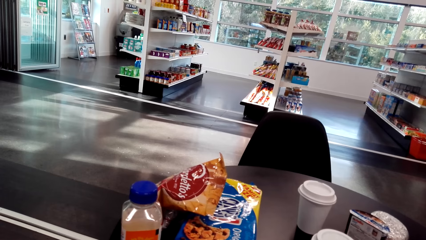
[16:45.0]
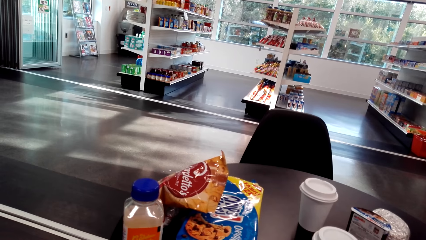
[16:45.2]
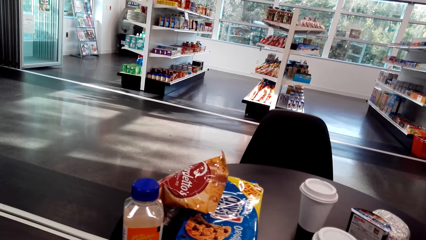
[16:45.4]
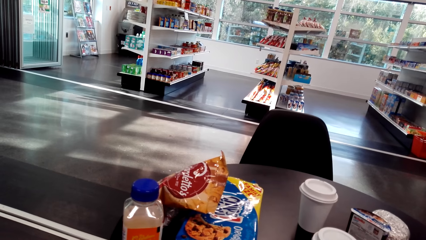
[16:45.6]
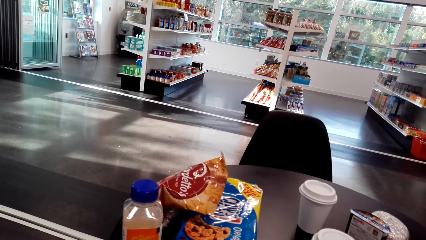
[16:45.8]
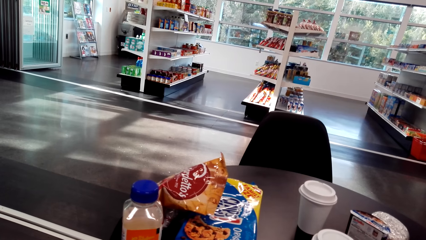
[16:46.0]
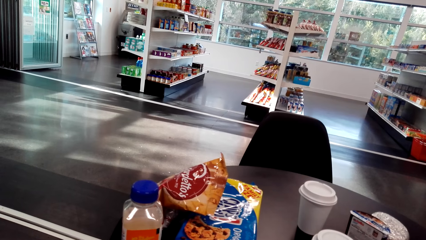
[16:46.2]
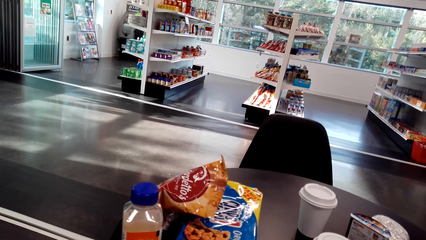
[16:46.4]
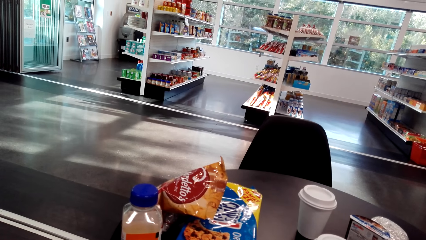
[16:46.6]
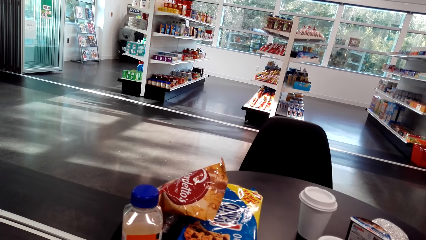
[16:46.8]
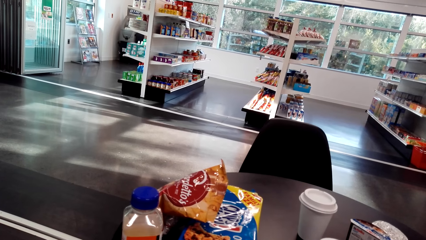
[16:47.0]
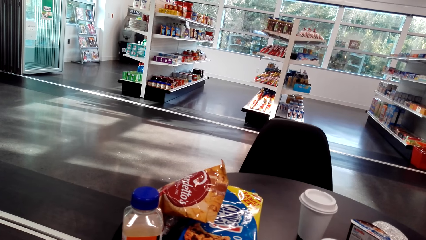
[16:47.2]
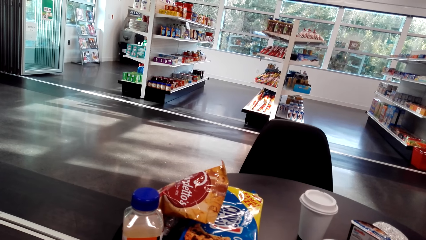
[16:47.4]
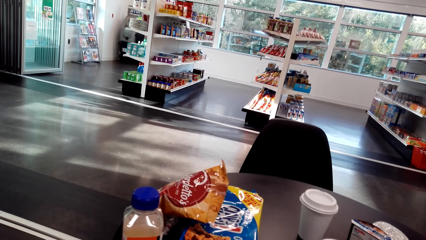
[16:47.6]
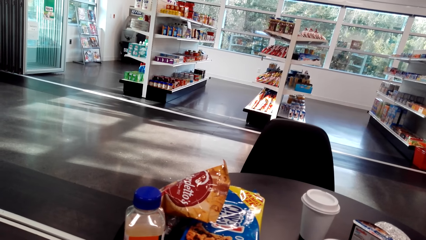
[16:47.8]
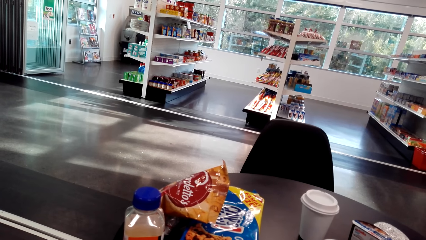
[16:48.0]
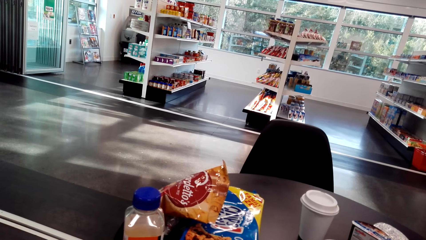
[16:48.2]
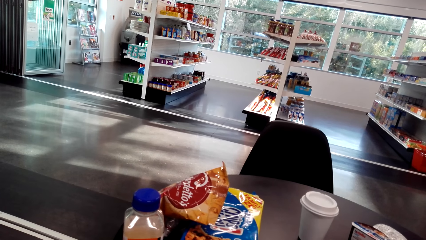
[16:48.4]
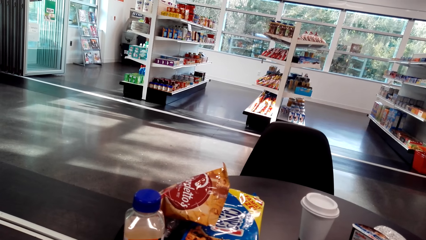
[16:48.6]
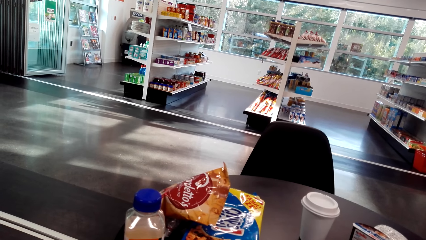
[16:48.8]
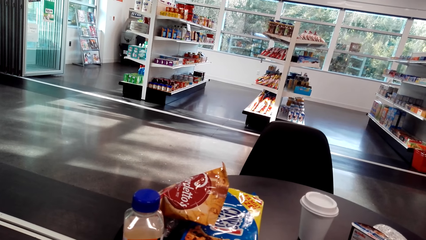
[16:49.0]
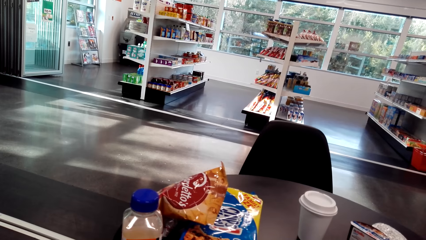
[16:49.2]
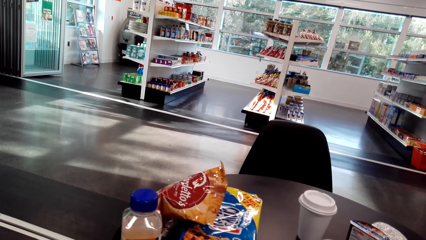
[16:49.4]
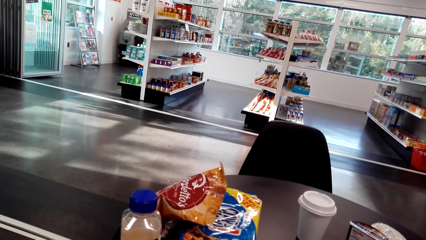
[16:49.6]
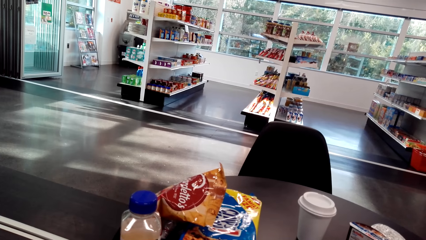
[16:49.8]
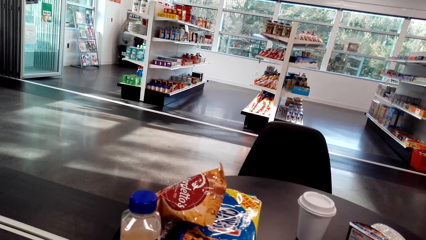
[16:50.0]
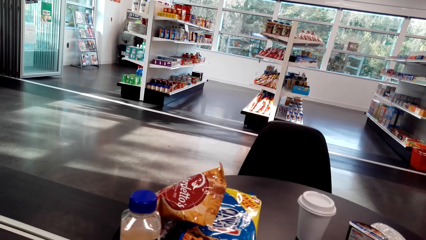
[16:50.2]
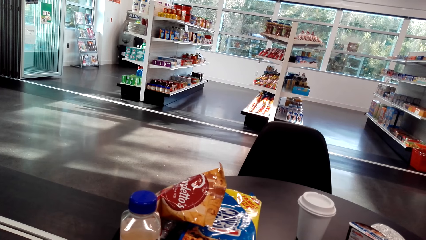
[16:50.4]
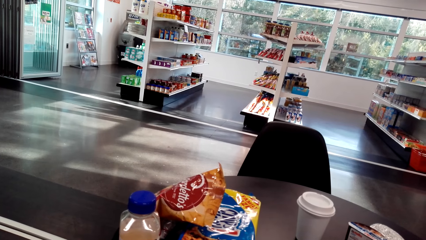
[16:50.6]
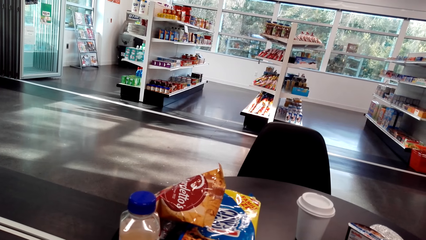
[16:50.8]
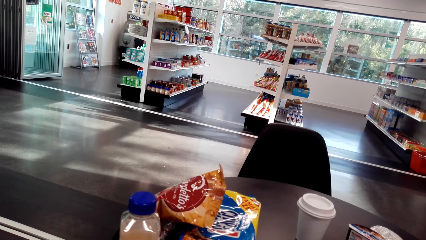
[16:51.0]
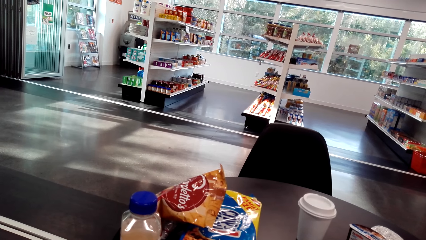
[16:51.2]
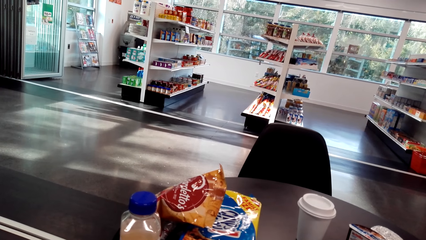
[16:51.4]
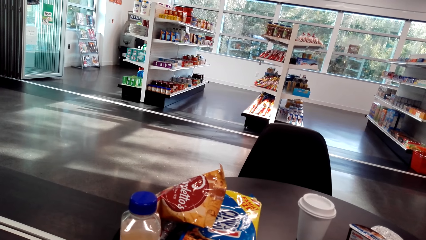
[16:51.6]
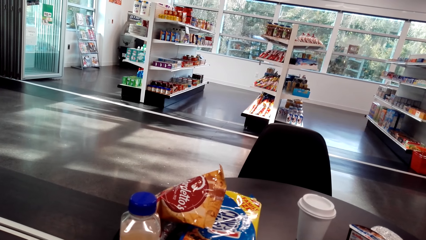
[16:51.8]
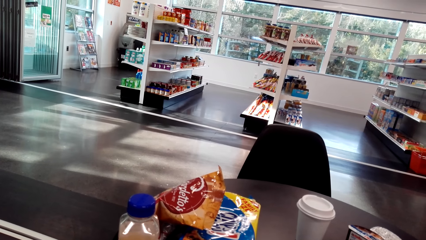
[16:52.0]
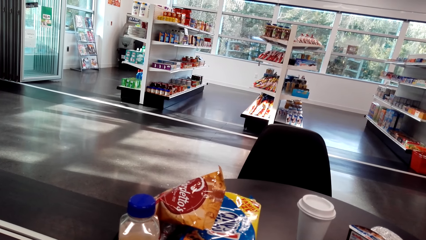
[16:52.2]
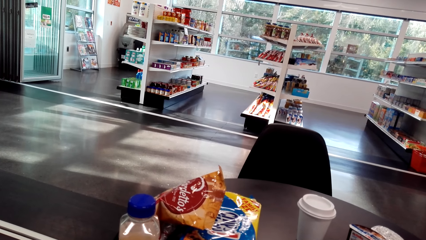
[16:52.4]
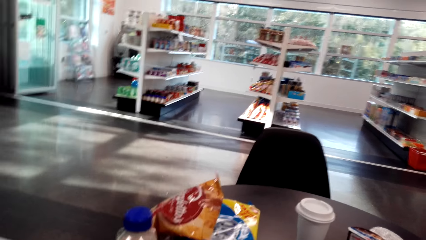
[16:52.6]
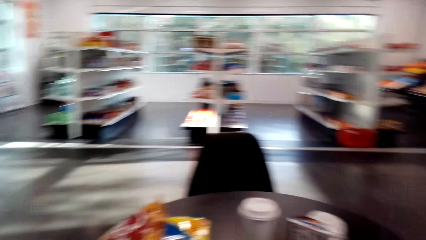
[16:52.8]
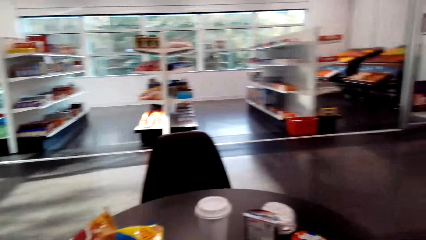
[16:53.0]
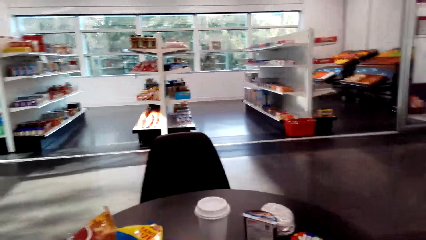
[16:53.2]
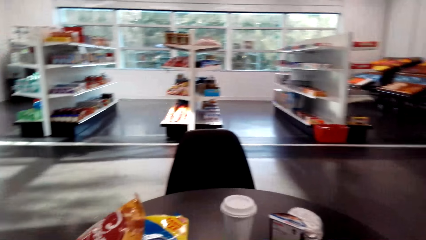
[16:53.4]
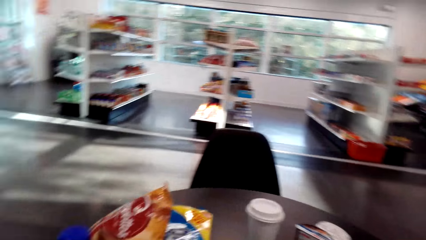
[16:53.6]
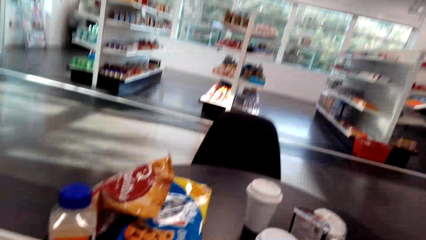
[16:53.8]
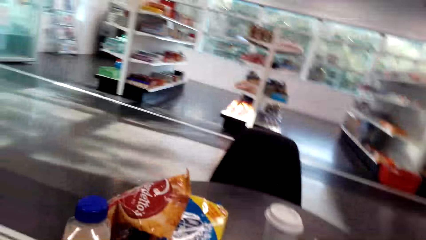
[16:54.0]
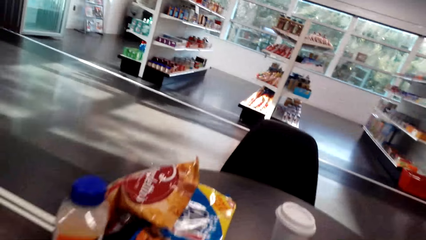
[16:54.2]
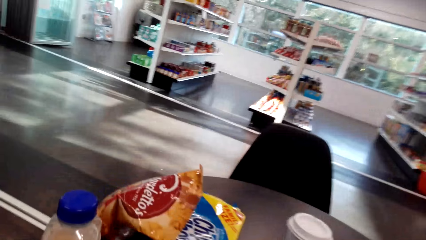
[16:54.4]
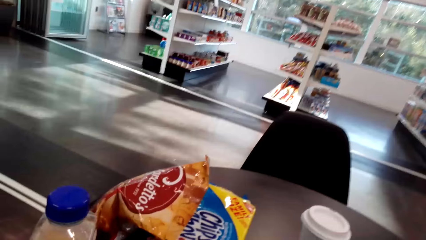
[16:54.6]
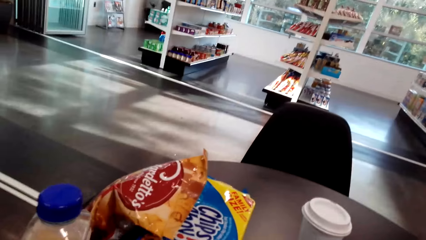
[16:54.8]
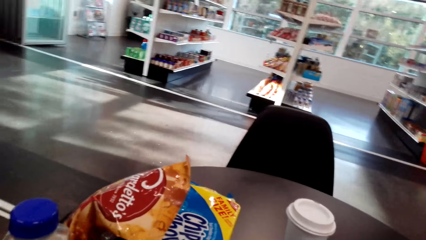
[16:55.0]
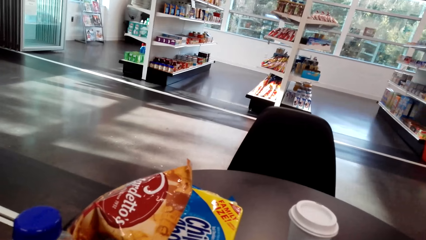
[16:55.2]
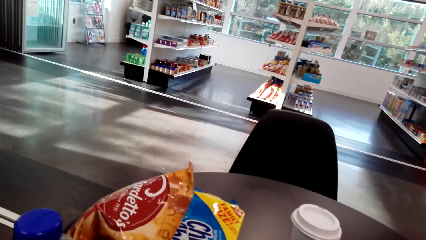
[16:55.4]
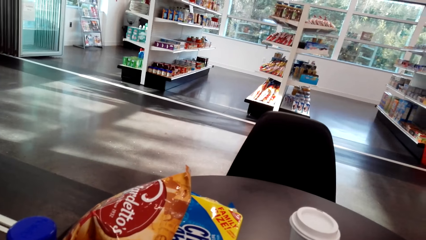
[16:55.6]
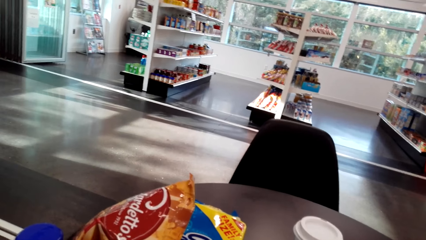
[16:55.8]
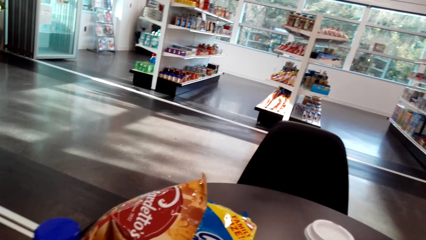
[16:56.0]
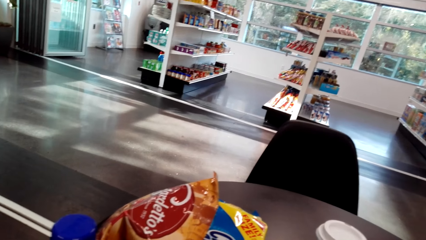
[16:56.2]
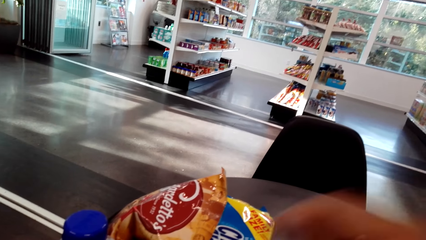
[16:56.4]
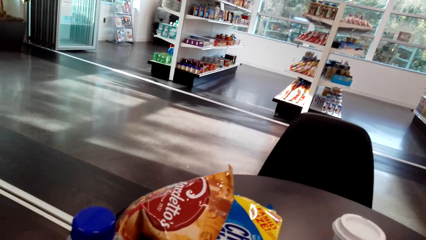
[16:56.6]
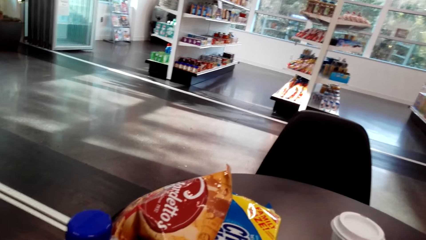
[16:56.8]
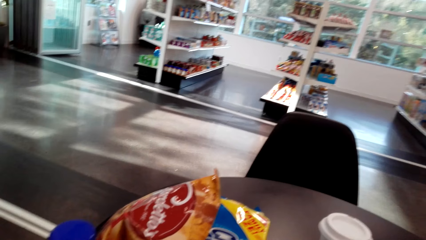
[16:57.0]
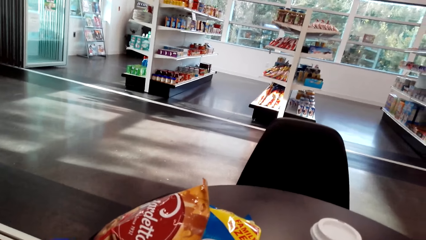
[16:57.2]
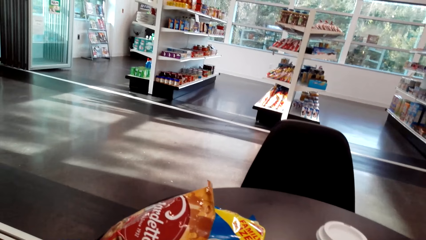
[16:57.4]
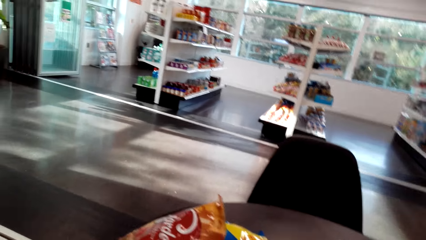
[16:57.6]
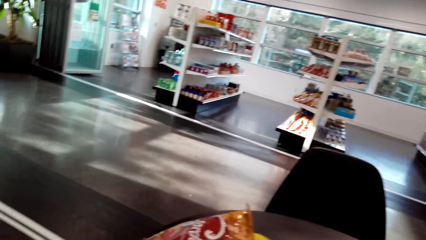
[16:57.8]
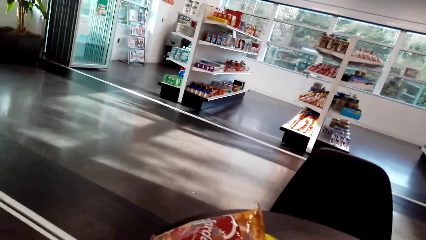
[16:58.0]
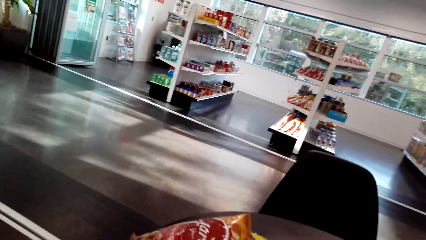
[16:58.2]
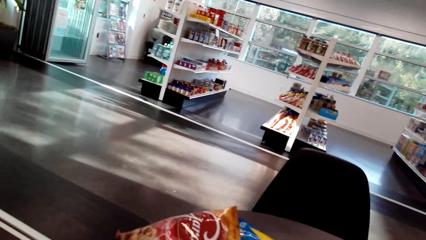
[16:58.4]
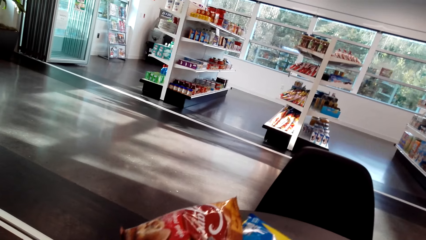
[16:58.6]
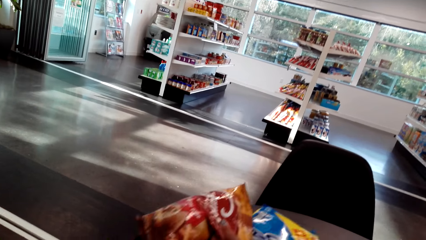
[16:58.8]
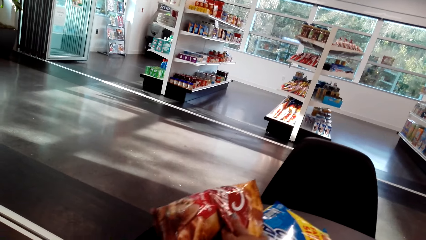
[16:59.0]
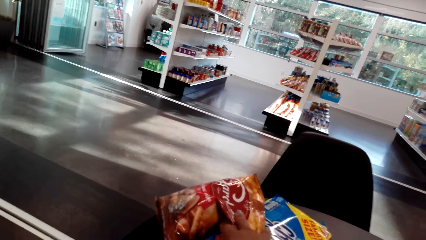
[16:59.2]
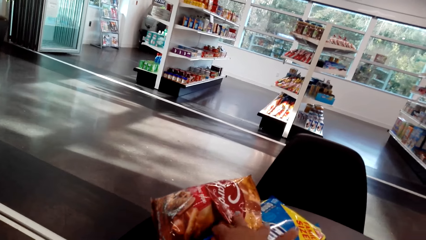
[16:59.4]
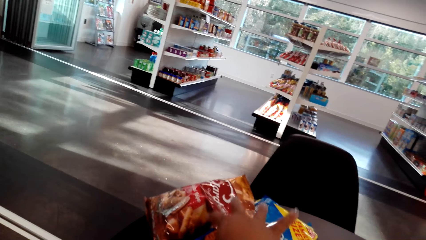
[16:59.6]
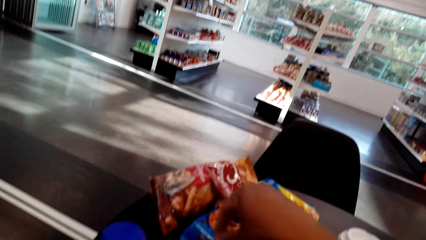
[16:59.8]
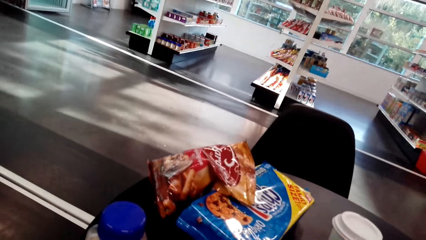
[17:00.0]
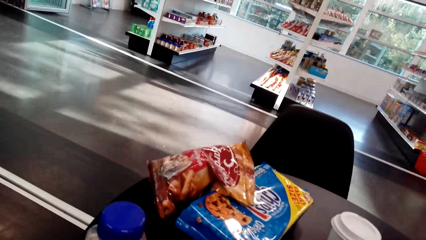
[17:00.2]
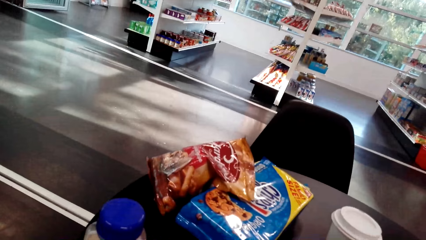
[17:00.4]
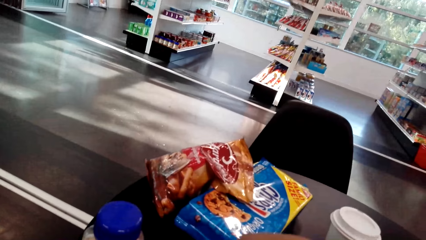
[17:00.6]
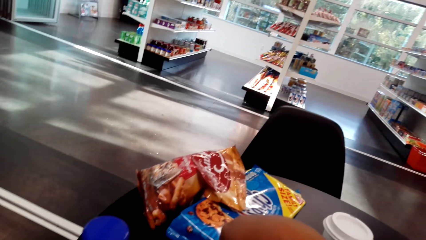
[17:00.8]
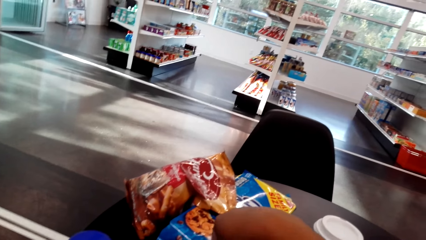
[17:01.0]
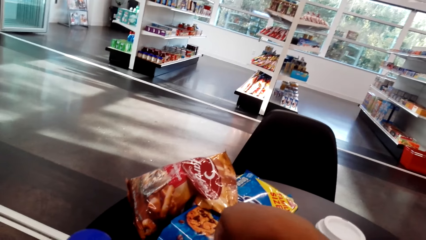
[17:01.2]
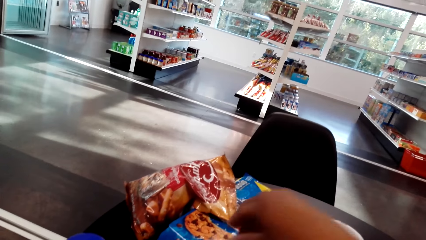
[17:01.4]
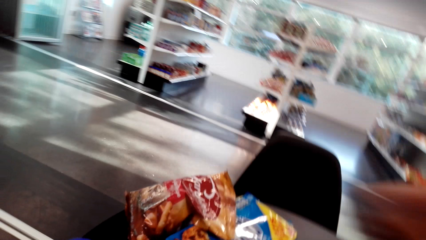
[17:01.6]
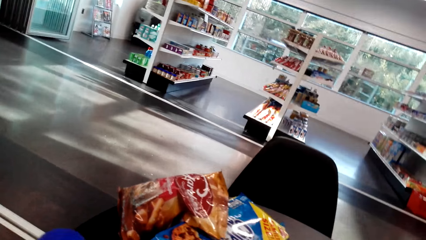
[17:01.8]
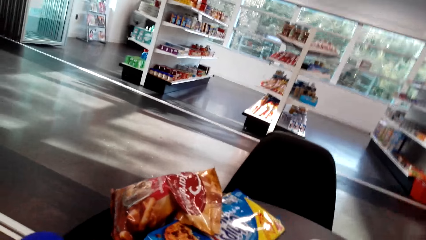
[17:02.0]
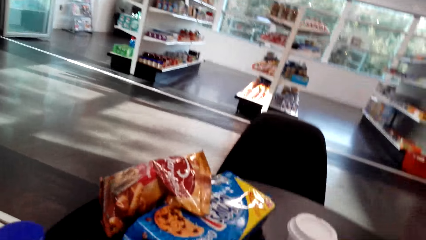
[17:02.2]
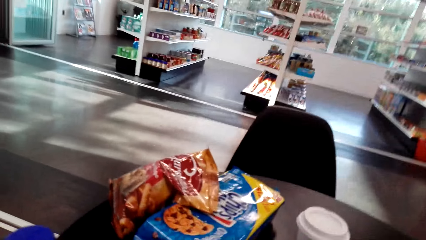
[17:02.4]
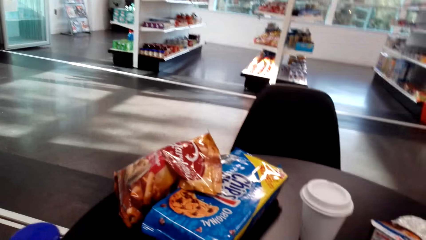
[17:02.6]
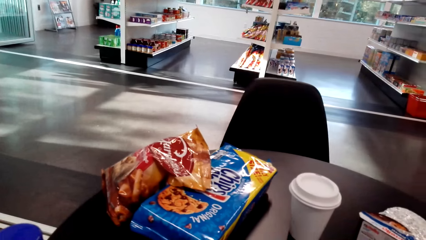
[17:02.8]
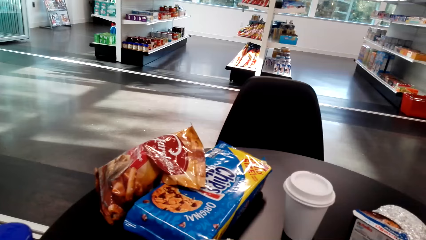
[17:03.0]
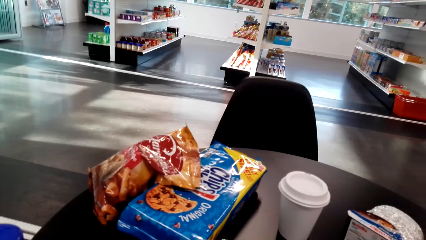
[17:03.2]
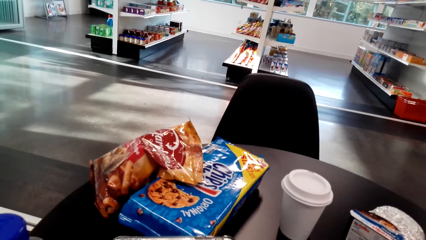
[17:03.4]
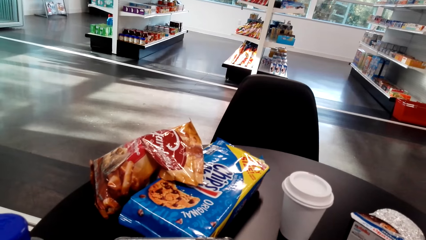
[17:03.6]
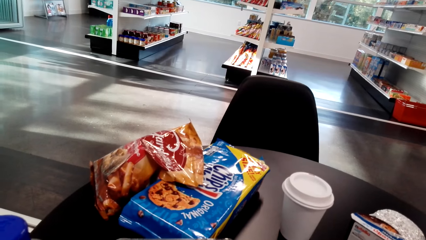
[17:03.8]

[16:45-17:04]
The camera wearer moves her hand. She moves the pack of snacks on the table. She moves her hand.
